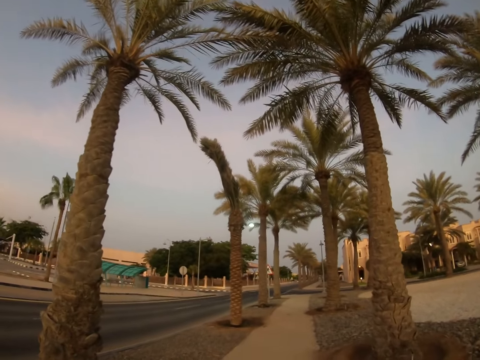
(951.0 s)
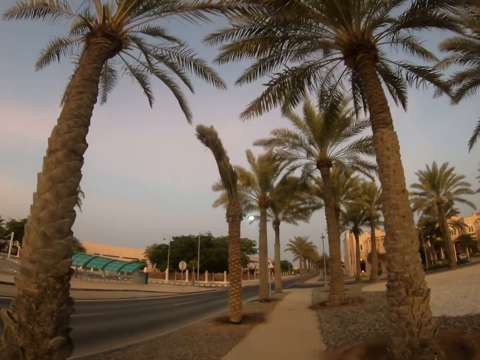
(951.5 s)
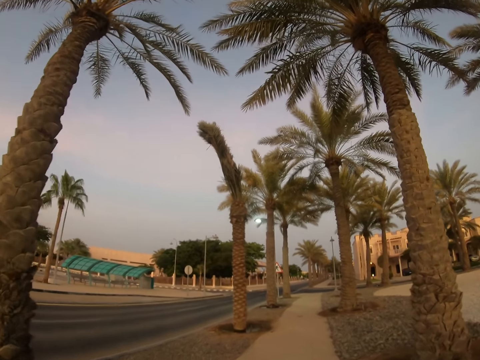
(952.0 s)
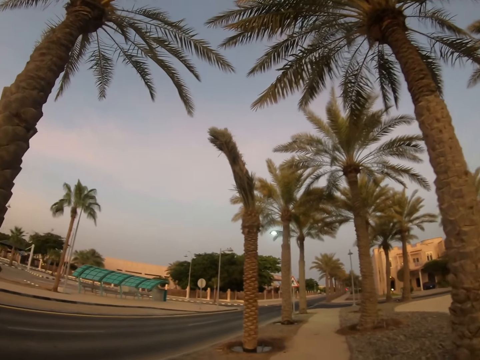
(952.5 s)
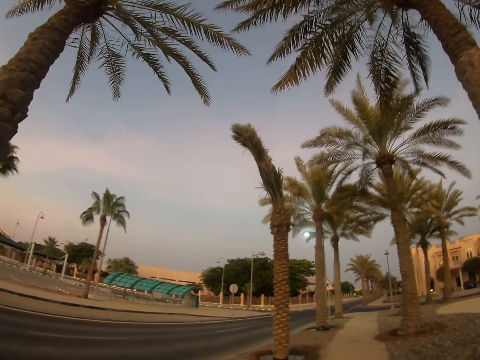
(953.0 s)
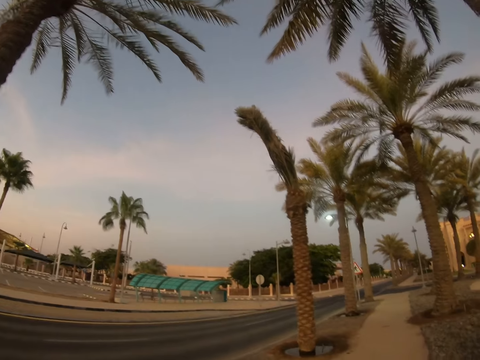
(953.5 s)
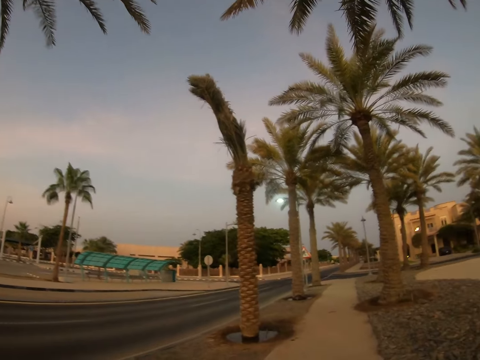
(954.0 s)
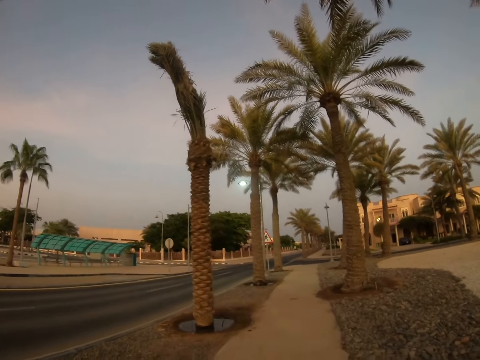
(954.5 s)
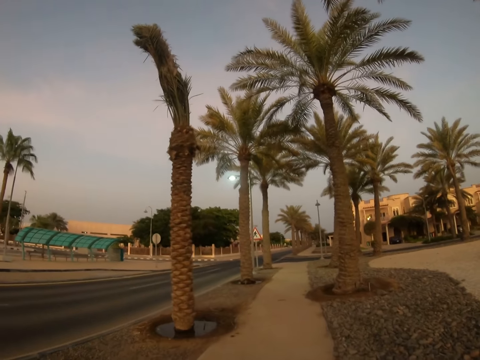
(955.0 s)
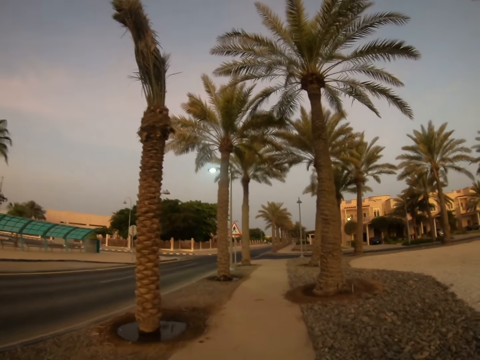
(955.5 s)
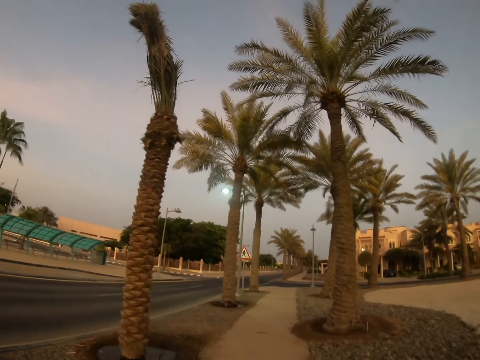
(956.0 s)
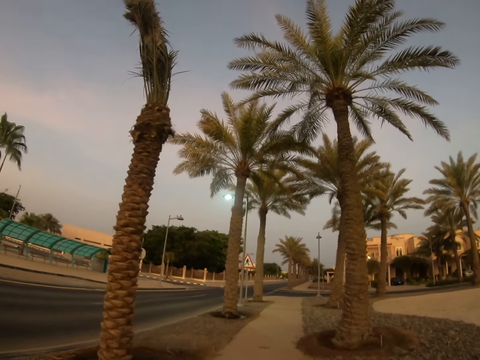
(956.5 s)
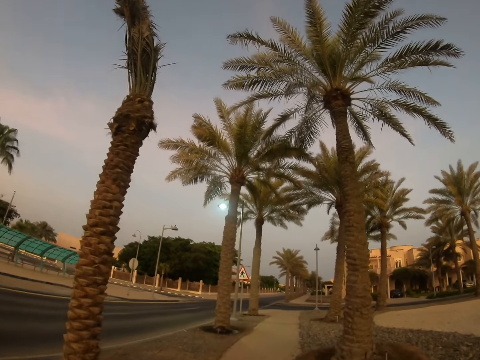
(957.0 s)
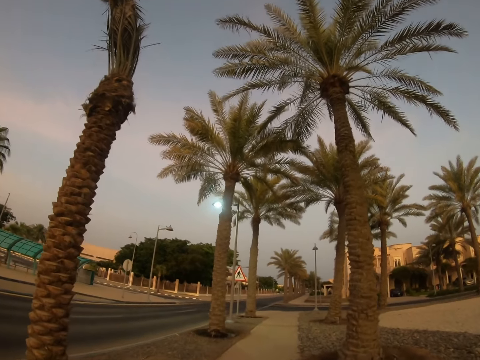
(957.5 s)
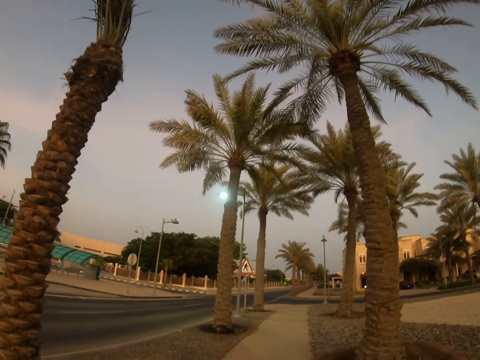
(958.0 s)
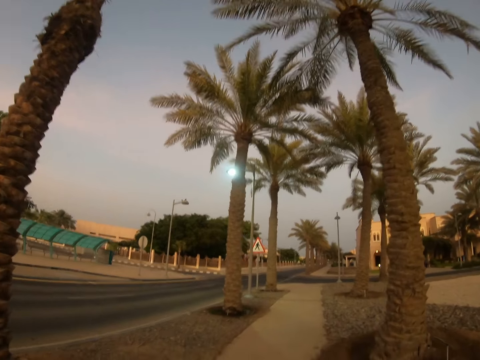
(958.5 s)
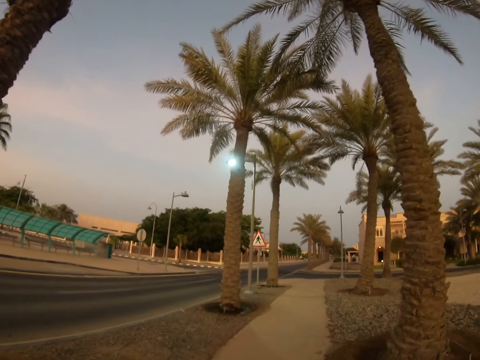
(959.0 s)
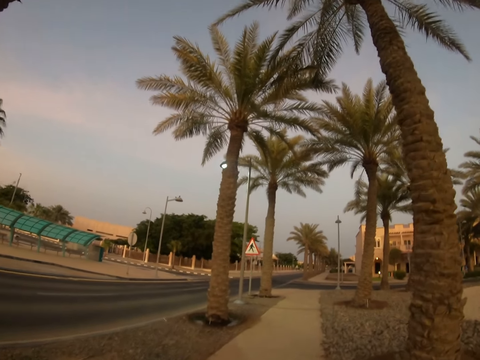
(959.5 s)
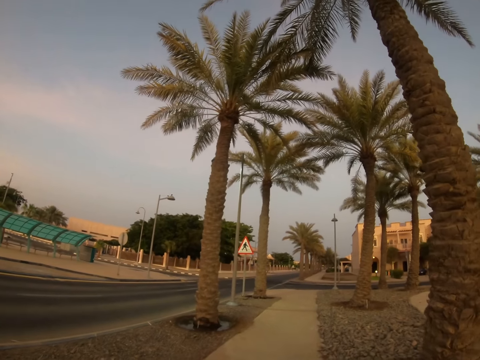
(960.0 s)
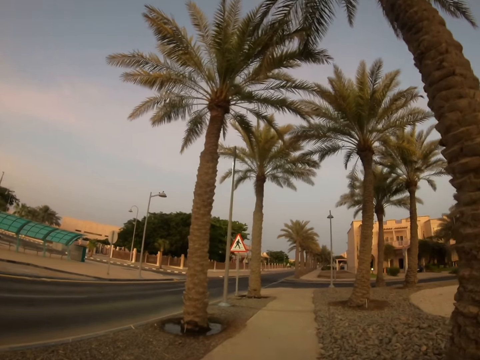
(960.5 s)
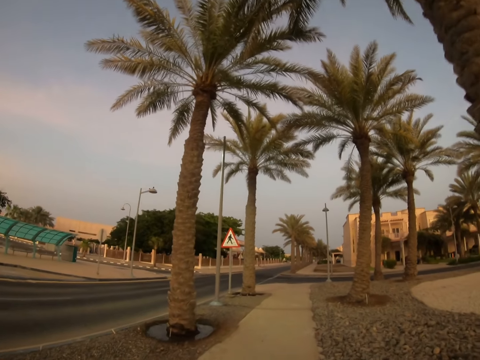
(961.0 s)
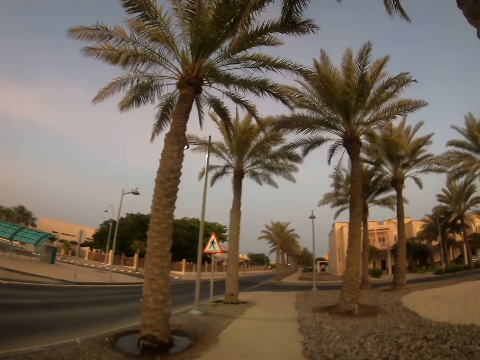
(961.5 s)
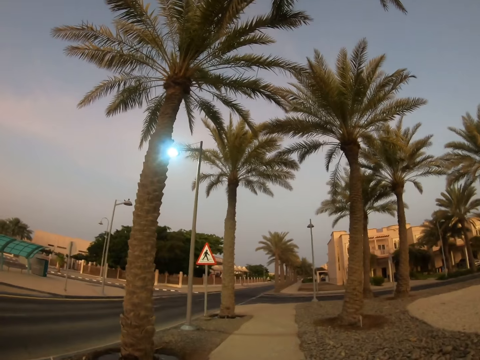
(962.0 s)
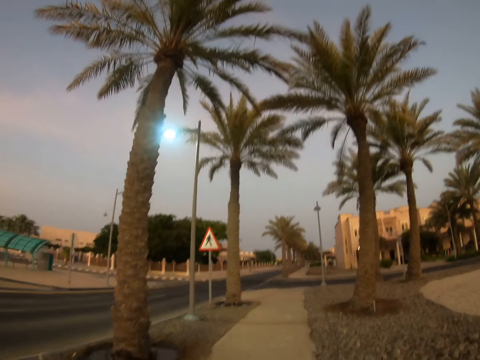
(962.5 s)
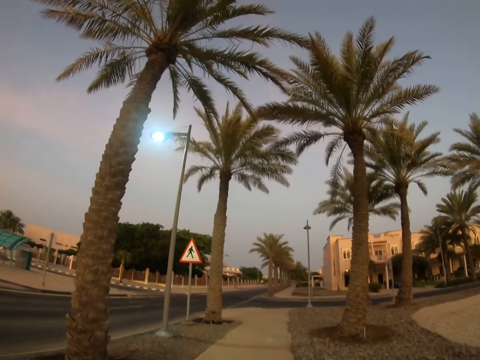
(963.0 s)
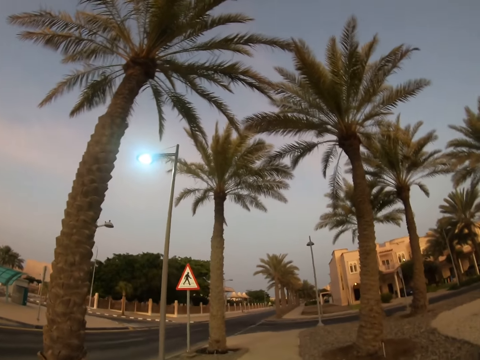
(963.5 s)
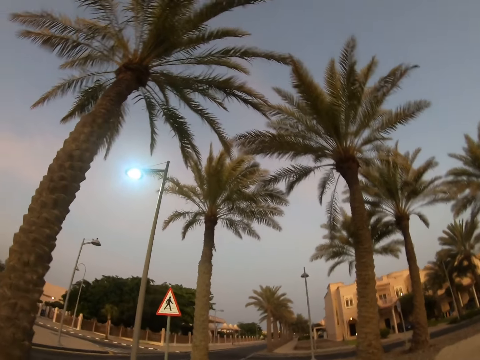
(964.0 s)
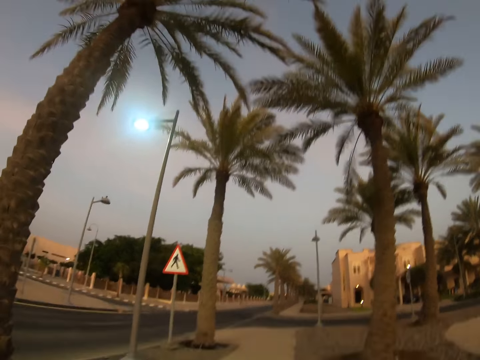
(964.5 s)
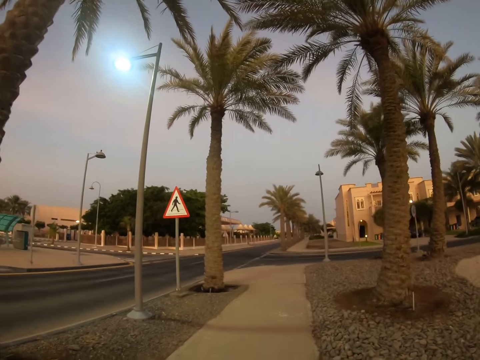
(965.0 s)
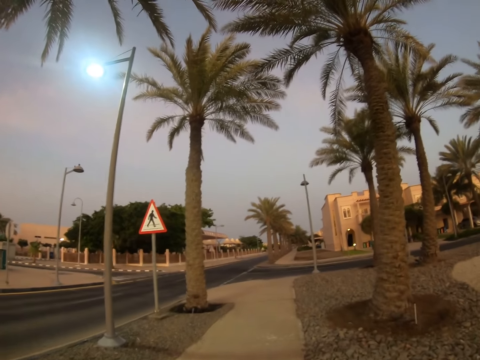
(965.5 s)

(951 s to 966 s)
The camera wearer walks around a sidewalk. They look around the road. They walk around the sidewalk.

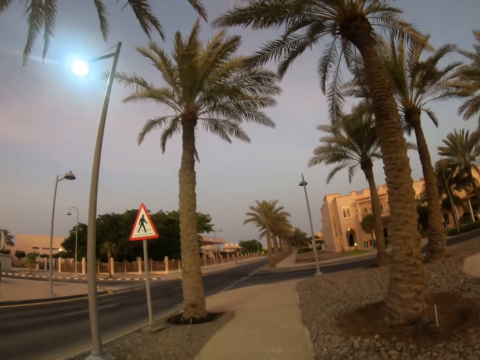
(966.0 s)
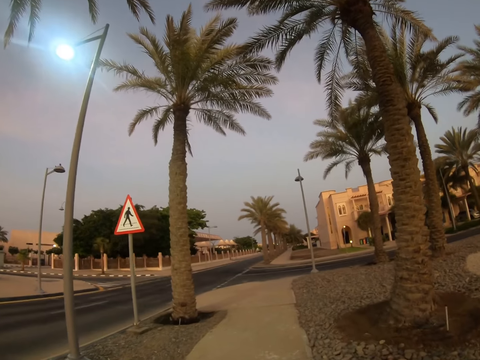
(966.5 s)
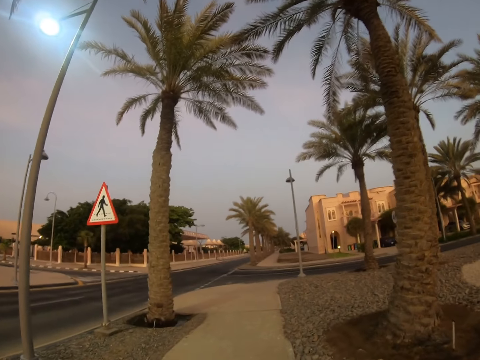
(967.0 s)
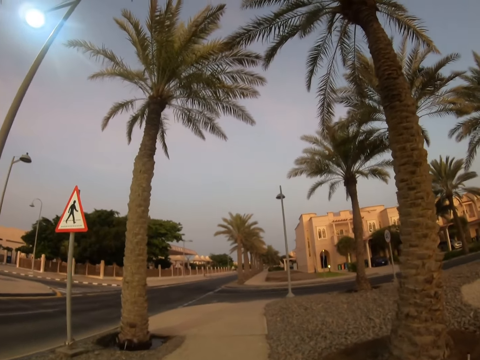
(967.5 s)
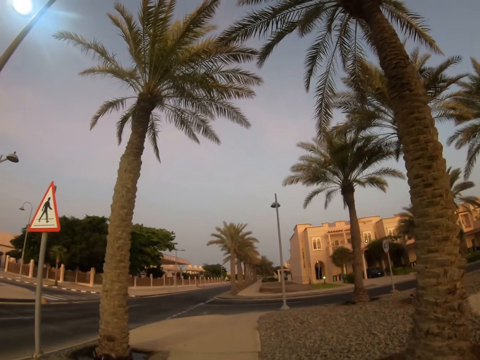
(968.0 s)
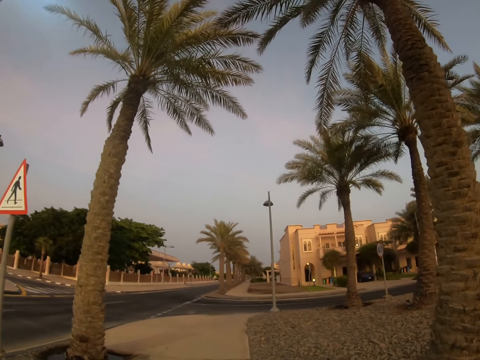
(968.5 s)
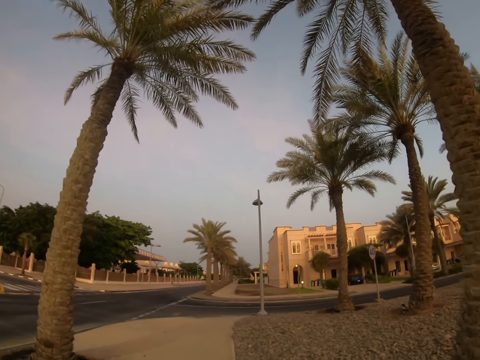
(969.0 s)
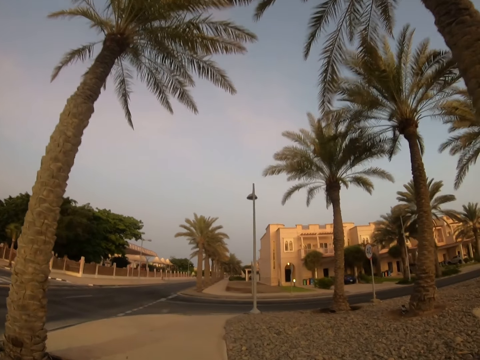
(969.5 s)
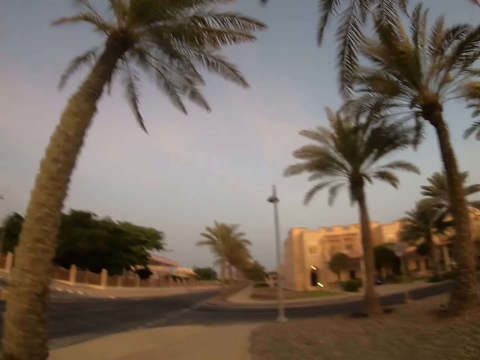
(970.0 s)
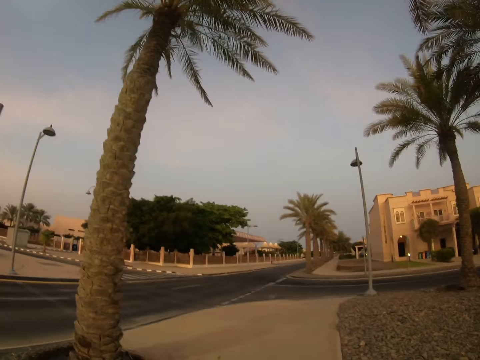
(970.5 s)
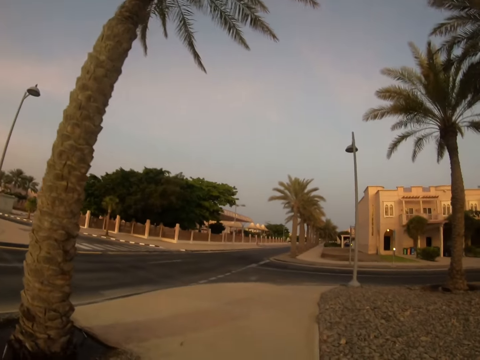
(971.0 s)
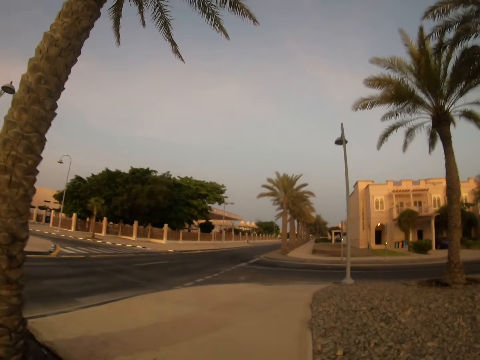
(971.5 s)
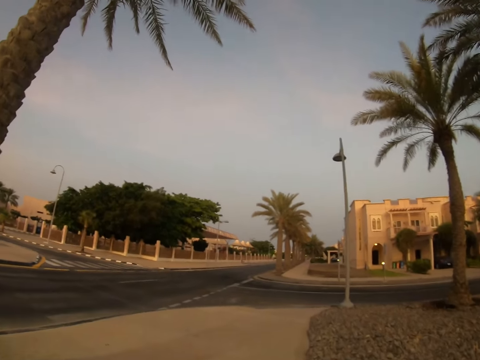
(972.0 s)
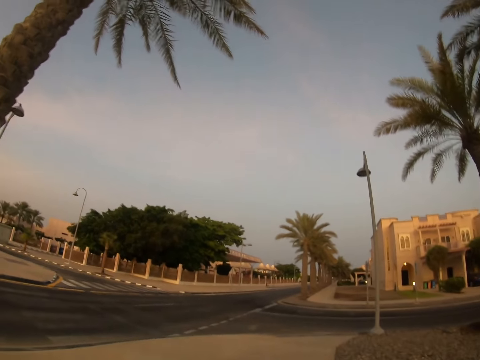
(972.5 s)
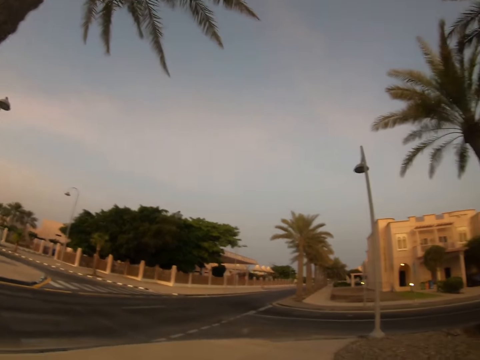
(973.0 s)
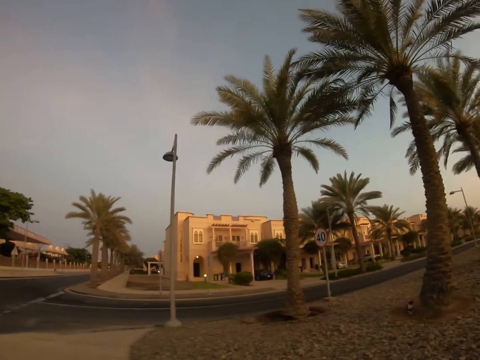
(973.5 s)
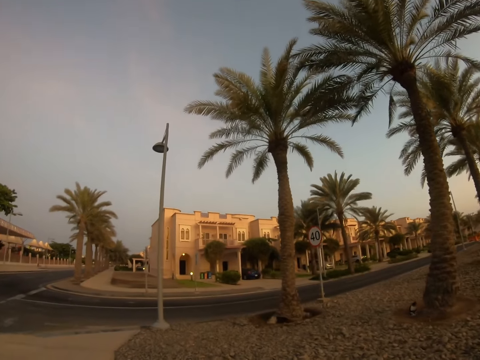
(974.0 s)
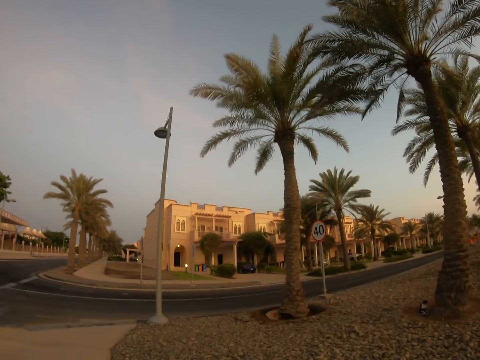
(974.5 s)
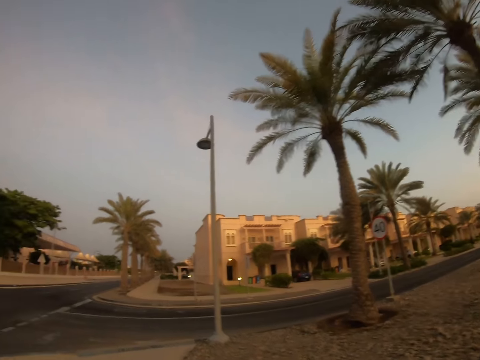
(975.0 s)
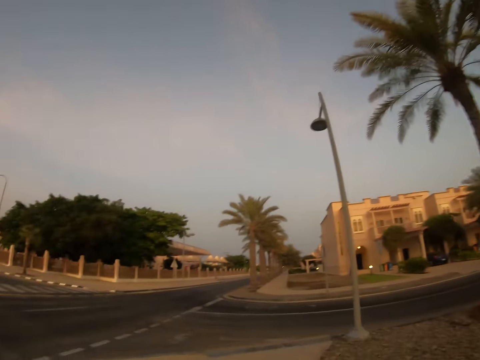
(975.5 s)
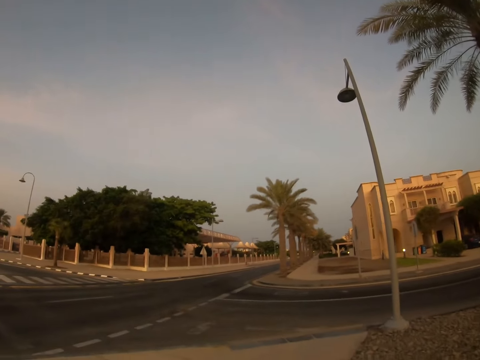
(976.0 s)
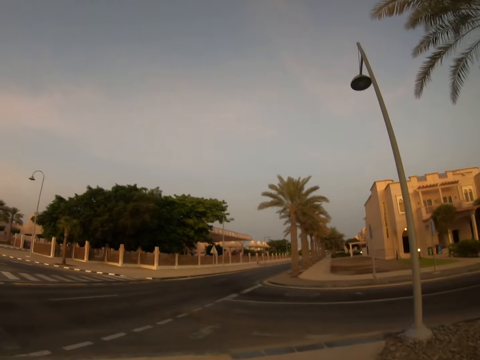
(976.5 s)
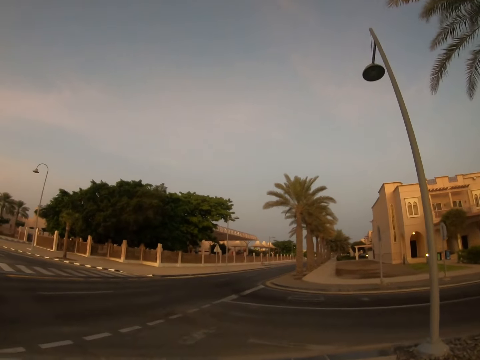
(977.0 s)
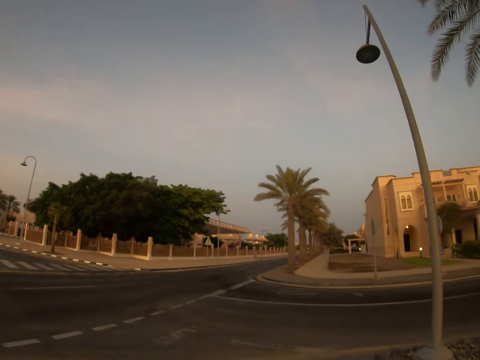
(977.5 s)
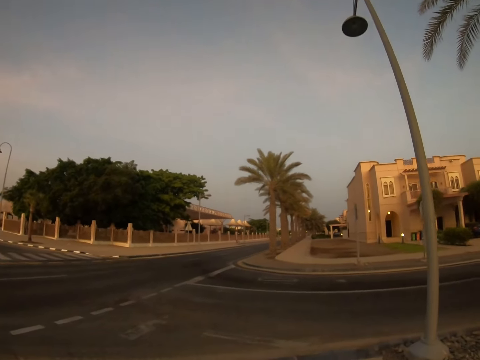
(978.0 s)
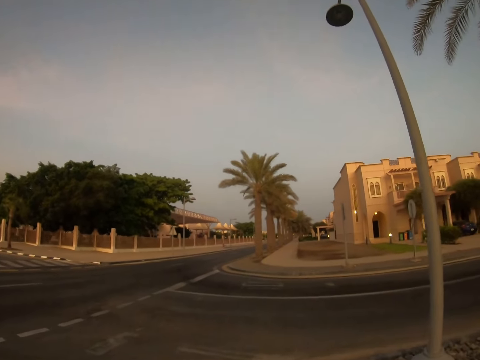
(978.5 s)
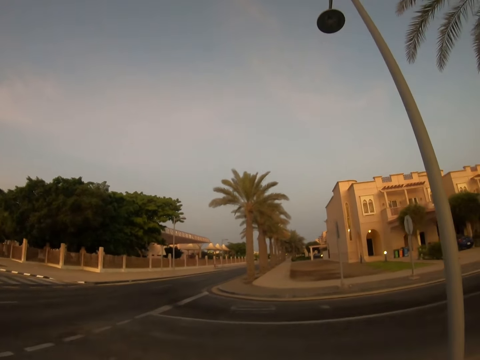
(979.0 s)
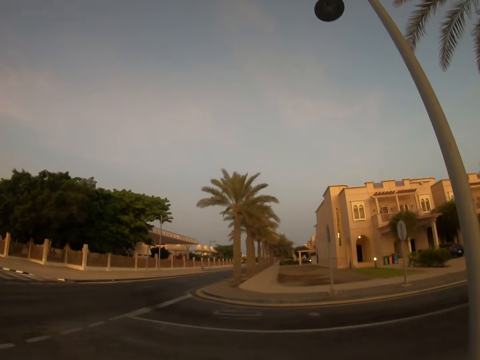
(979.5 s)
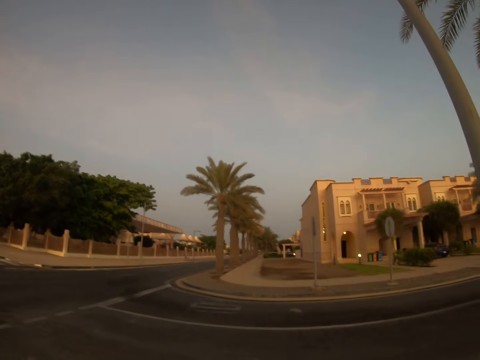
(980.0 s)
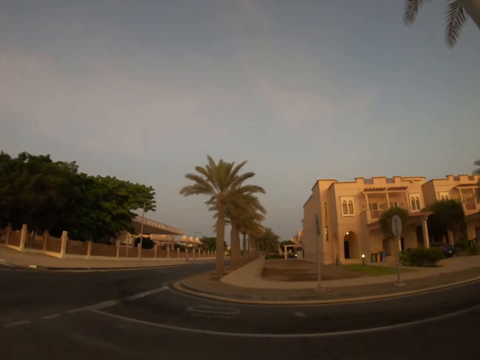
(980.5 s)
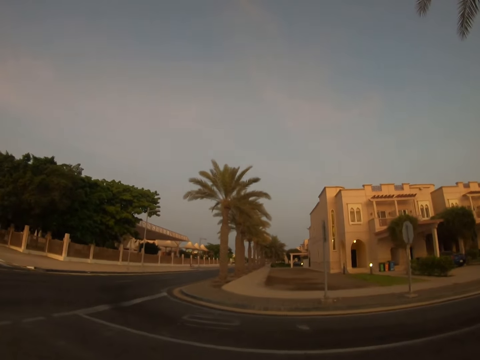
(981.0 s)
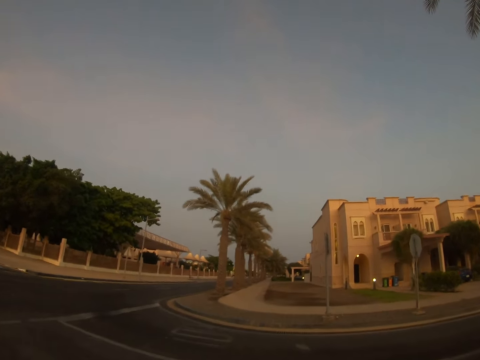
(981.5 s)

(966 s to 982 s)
The camera wearer looks around the road. They walk around a sidewalk. They cross the road.
